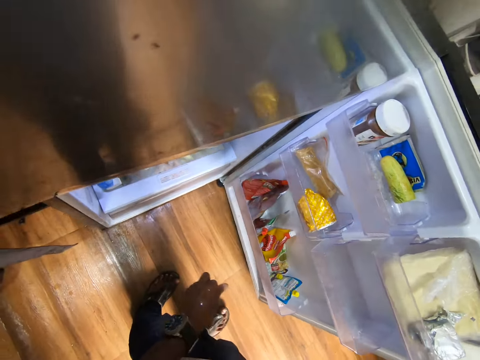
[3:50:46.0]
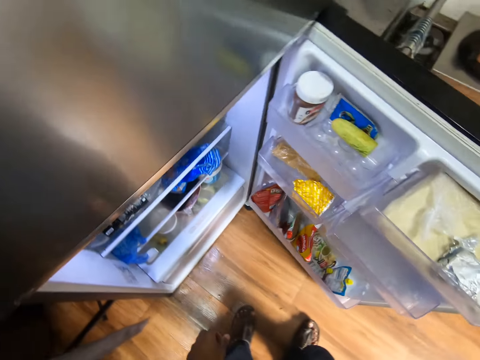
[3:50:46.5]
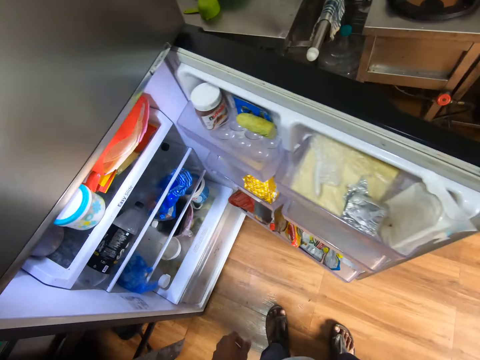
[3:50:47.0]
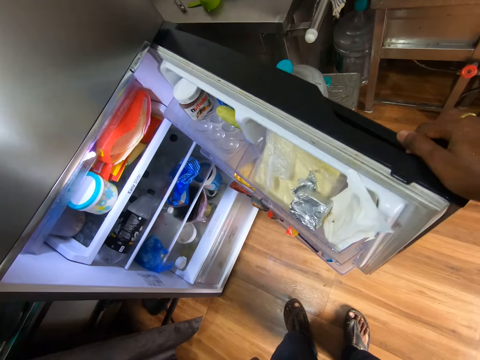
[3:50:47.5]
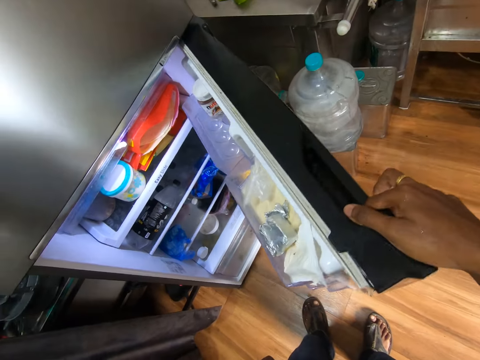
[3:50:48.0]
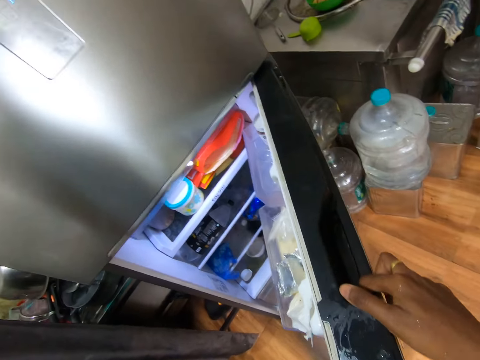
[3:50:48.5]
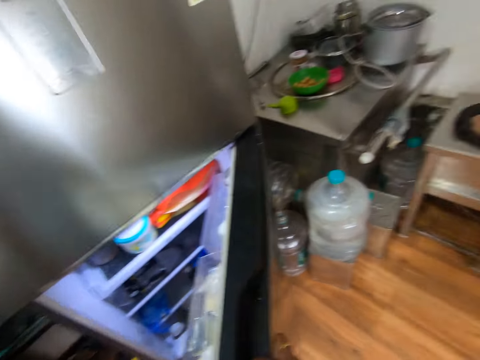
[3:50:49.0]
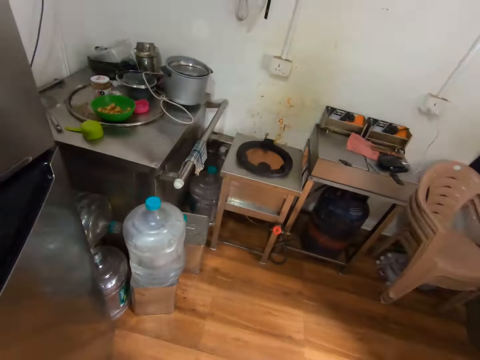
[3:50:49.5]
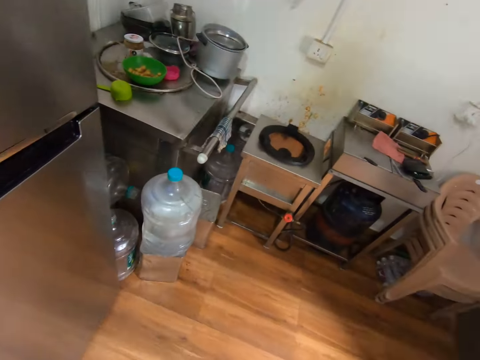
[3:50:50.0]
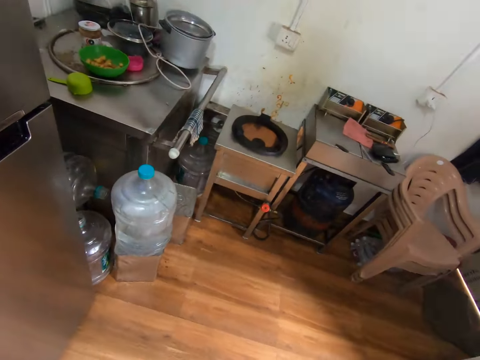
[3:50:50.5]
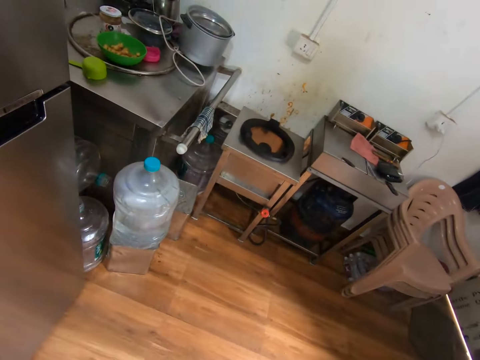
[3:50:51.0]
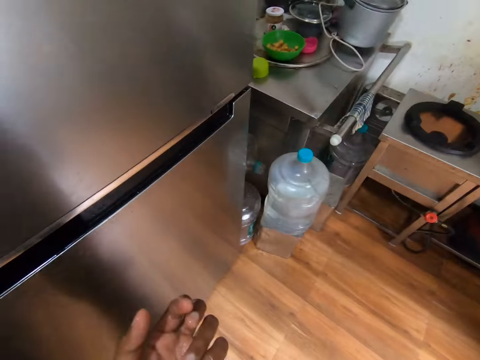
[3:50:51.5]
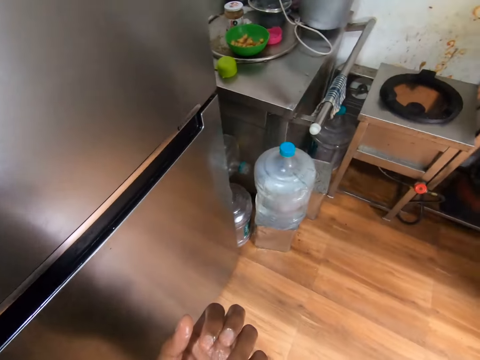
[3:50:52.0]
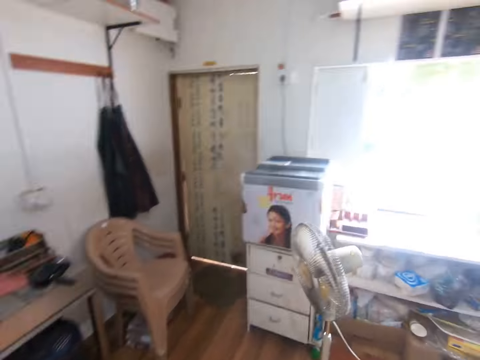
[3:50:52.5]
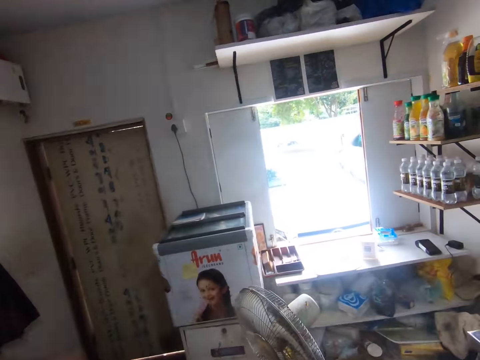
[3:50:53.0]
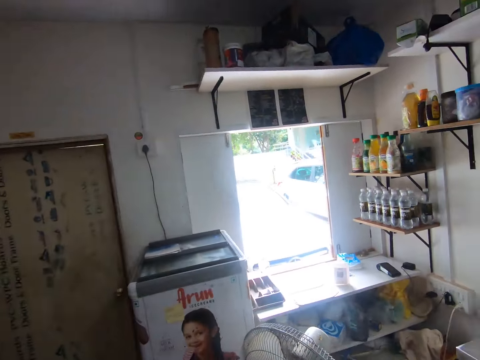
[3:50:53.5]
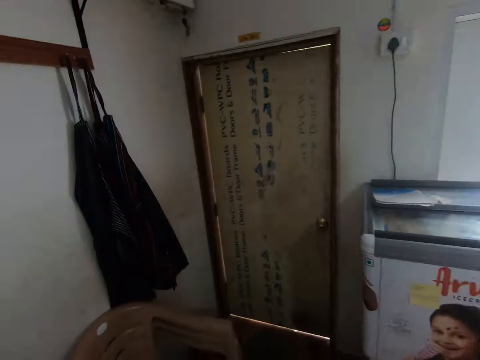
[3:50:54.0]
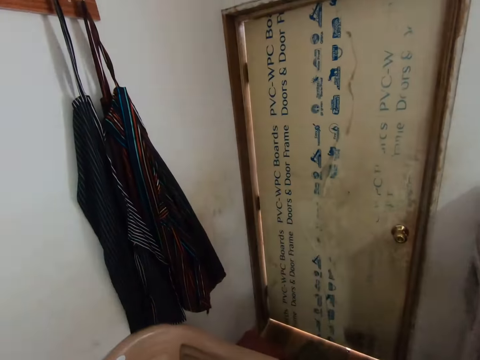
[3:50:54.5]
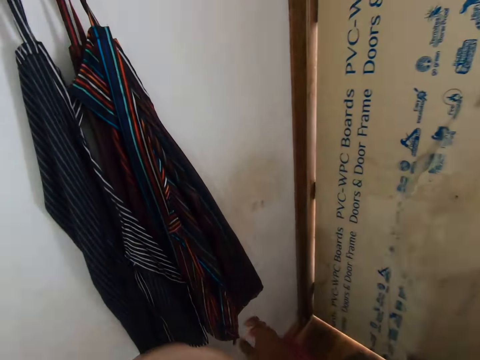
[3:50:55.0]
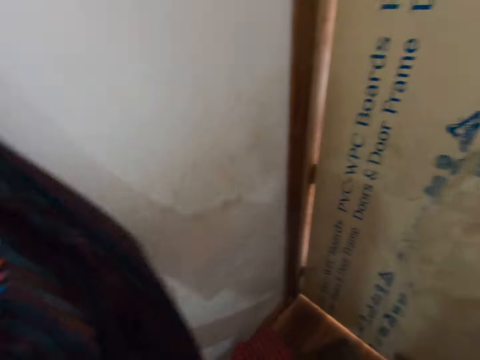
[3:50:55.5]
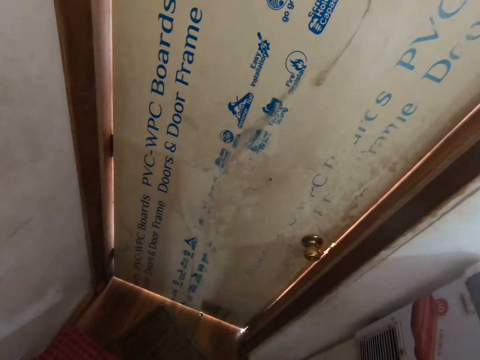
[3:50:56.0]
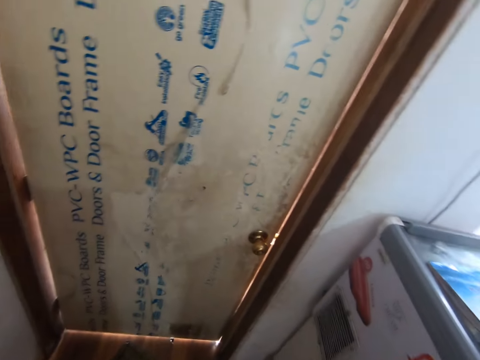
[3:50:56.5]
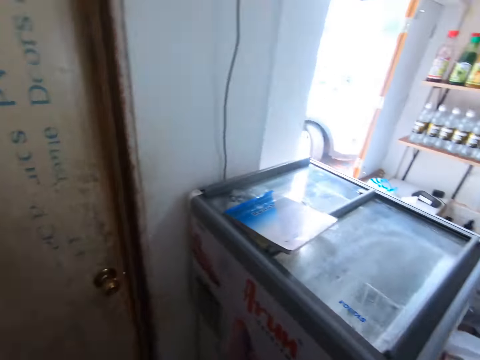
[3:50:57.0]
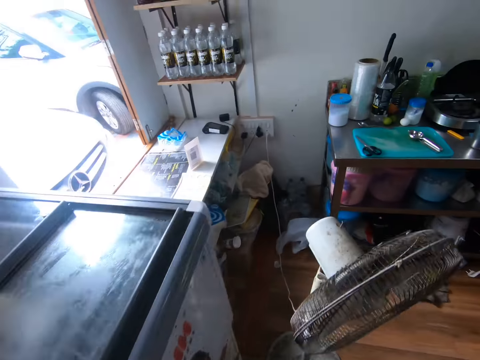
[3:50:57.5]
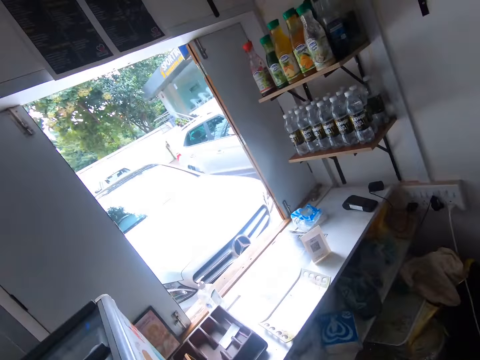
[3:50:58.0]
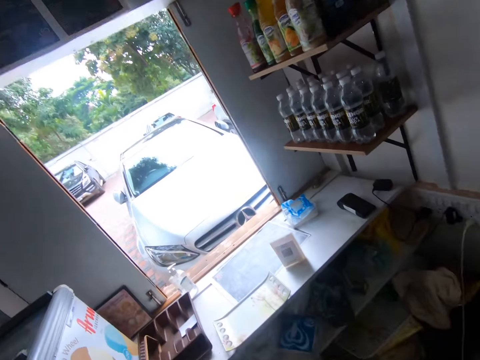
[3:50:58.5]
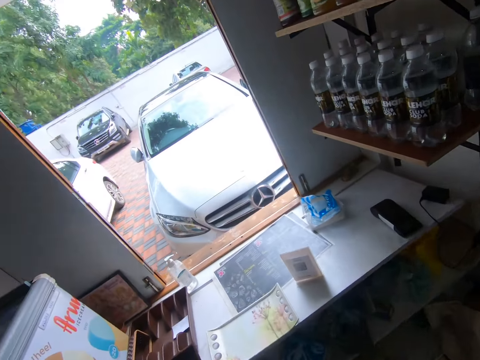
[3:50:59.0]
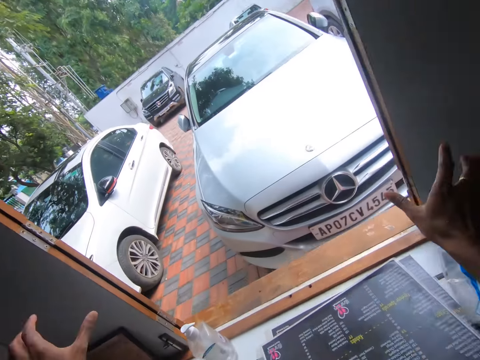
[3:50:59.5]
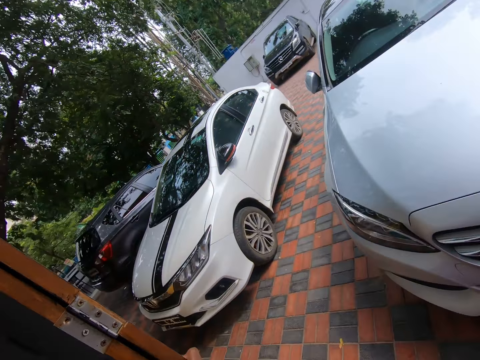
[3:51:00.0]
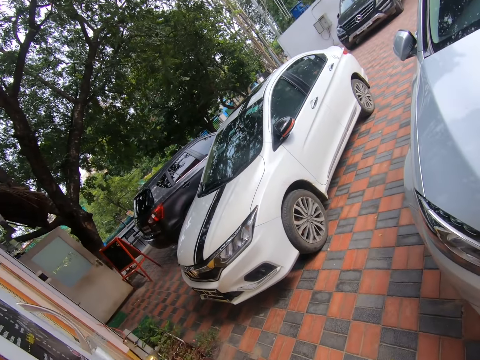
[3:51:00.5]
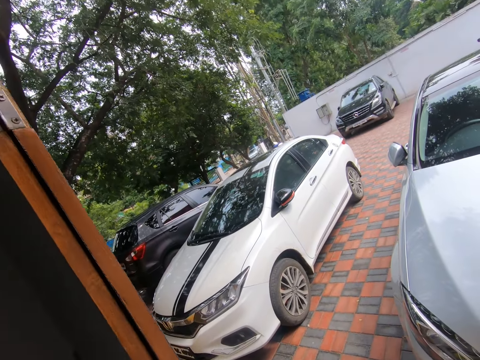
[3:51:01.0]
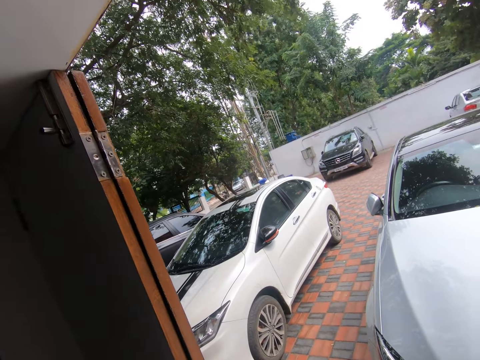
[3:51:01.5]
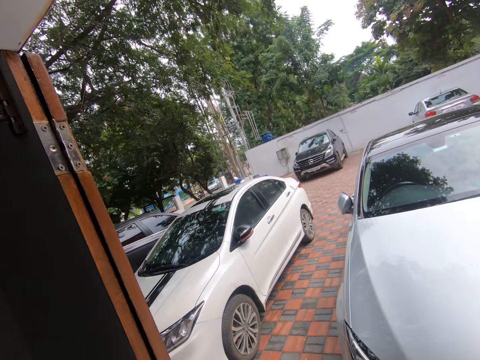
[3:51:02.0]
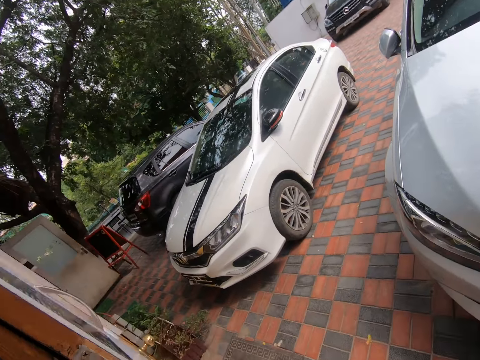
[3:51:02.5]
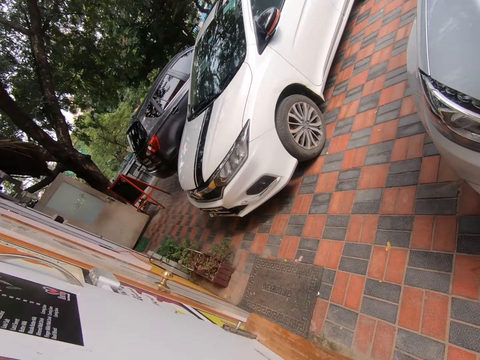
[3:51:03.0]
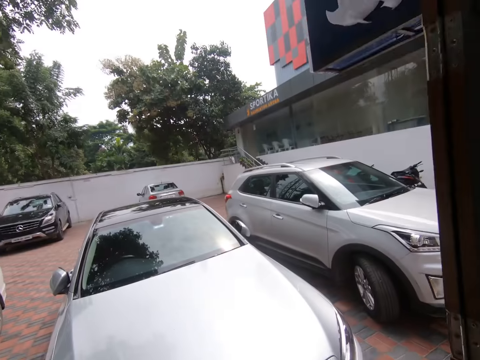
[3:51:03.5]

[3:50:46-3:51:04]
The camera wearer closes the refrigerator with her right hand. She walks away from the refrigerator. She touches an apron. She cleans her hands with aprons on a wall. She looks outside the window. She talks to a boy. She places her hands on a window frame.

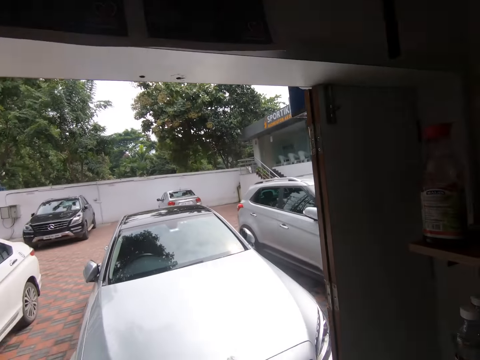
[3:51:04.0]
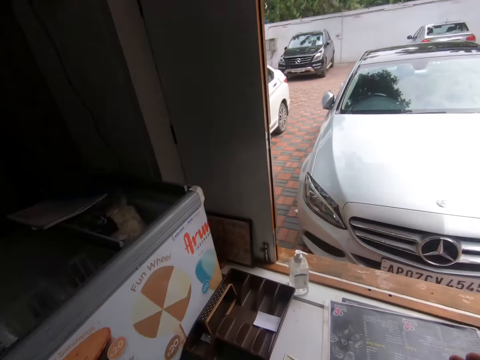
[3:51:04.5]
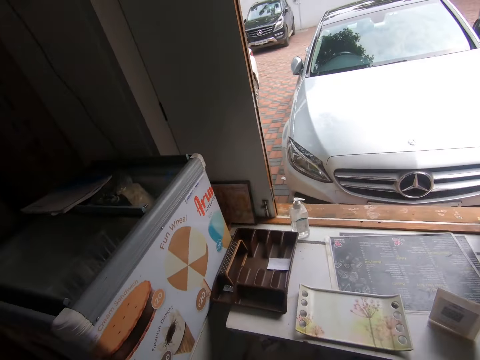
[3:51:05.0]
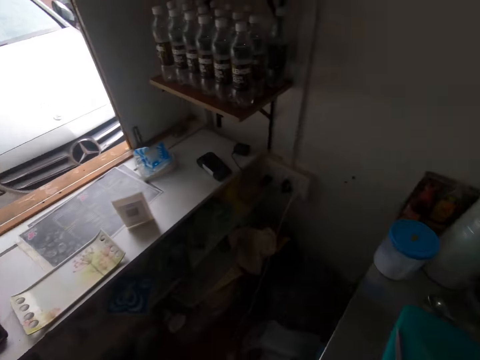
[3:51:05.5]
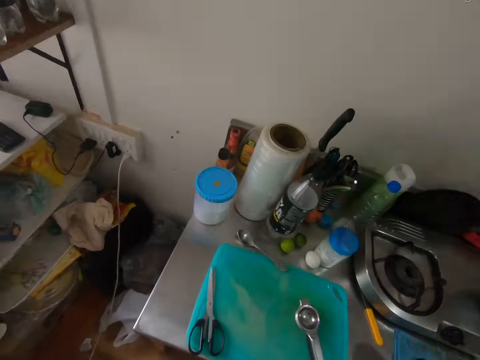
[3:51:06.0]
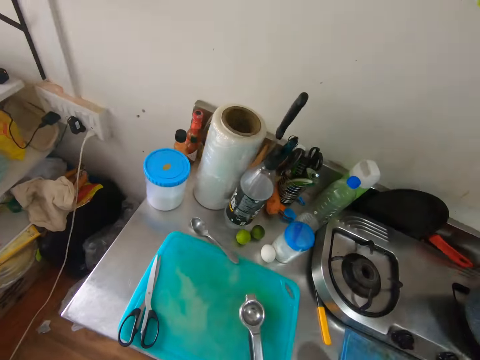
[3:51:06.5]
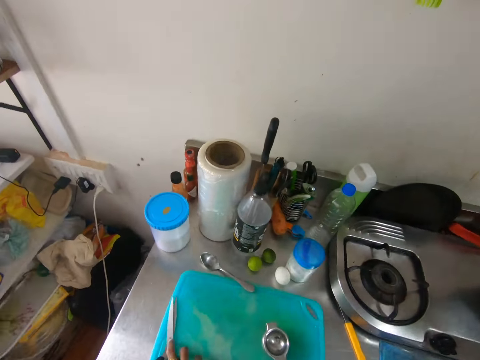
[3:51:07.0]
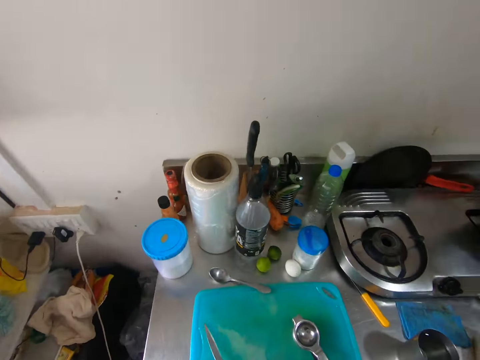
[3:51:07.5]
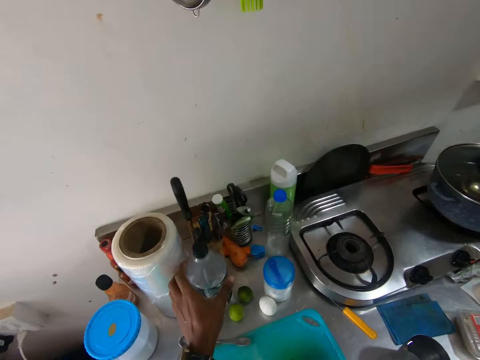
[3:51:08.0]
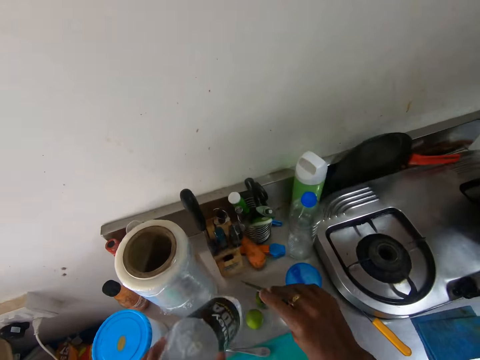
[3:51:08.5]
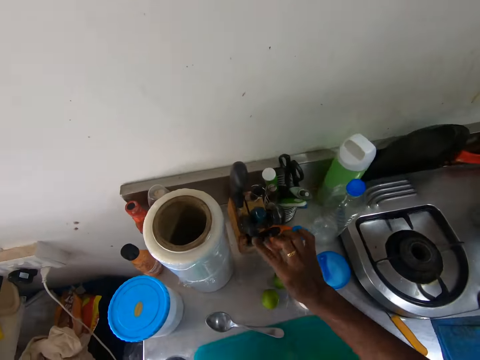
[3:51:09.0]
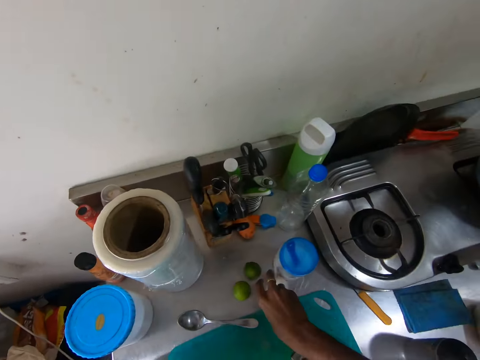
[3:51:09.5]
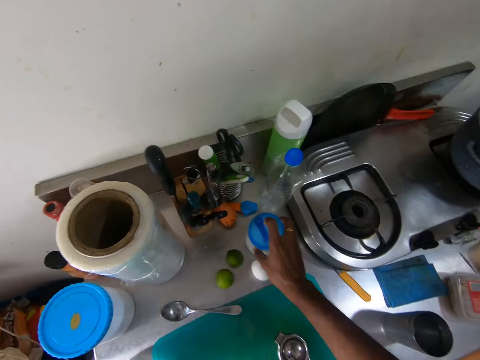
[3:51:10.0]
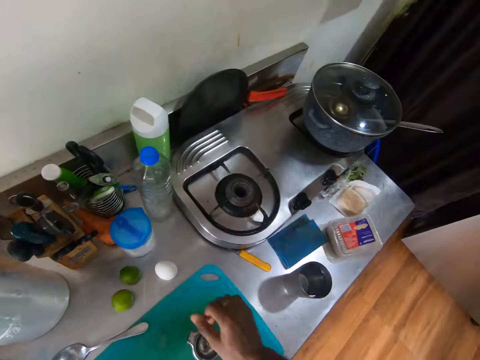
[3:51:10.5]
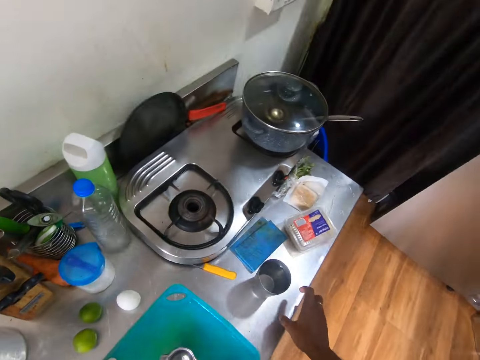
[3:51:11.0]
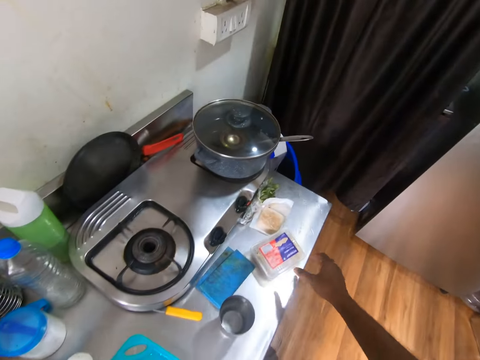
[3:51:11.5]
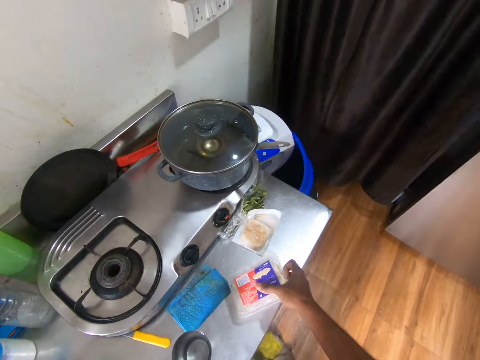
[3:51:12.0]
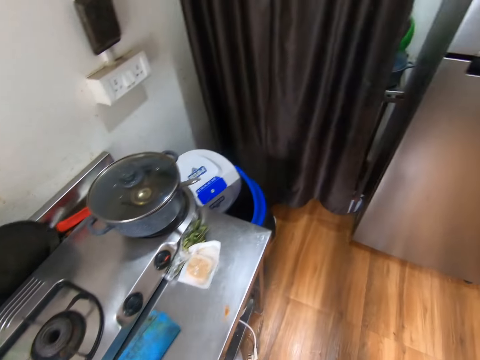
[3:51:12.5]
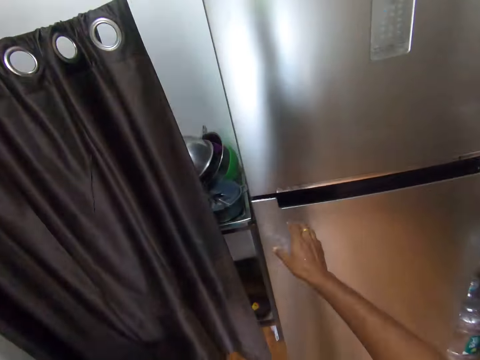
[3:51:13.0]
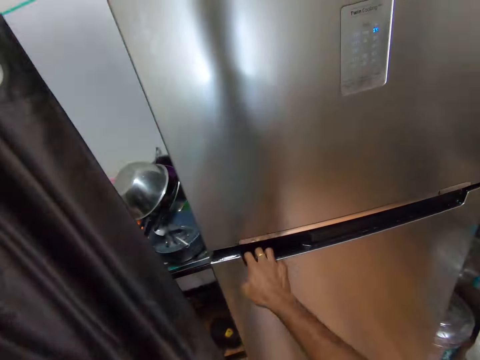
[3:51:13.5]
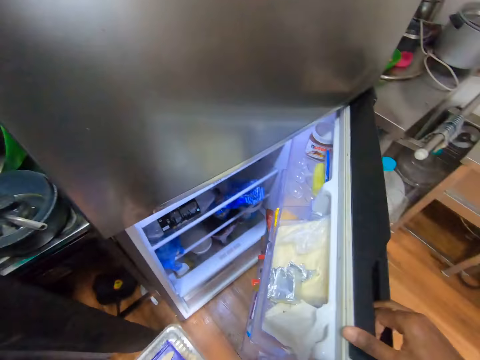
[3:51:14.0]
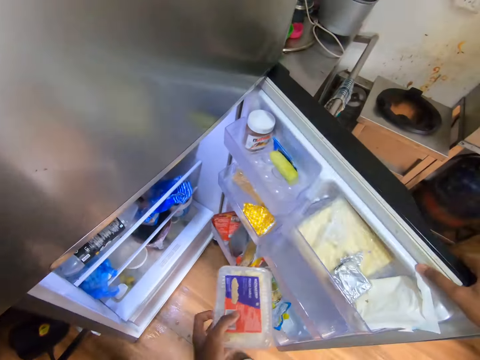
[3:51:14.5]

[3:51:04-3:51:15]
The camera wearer touches a bottle. She picks the water bottle from the kitchen countertop with her left hand. She picks a pair of scissors from the kitchen countertop with her right hand. She places the pair of scissors in a utensils case on the kitchen countertop with her right hand. She moves the bottle. She touches an egg on the kitchen countertop with her right hand. She moves a container on the kitchen countertop with her right hand. She picks the box of butter from the kitchen countertop with her right hand. She opens the refrigerator with her right hand. She returns the butter inside the fridge.
